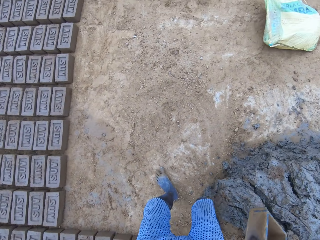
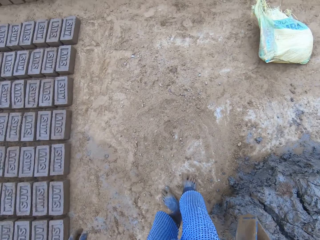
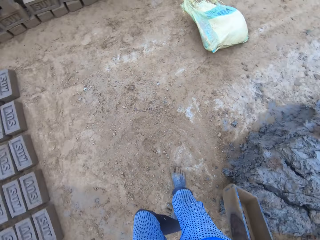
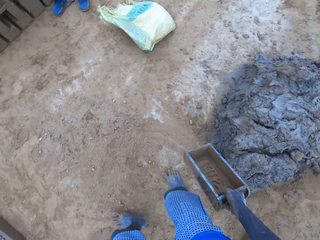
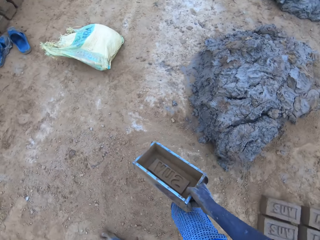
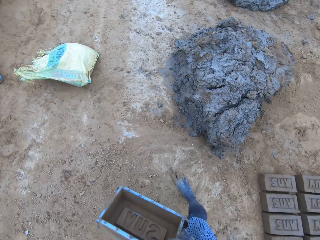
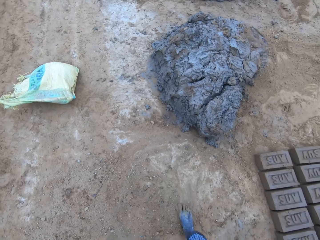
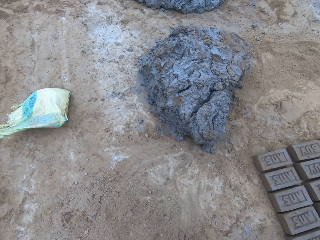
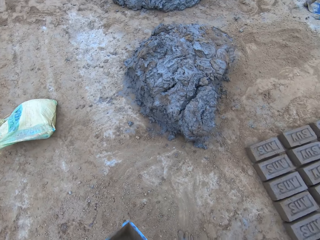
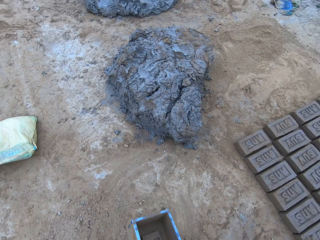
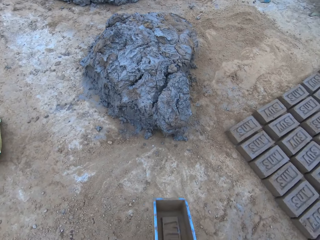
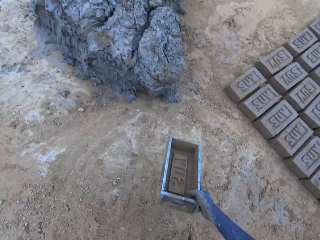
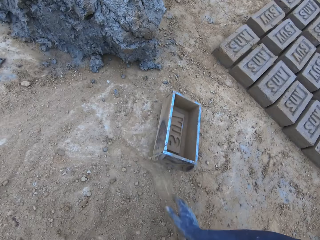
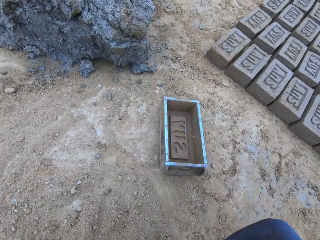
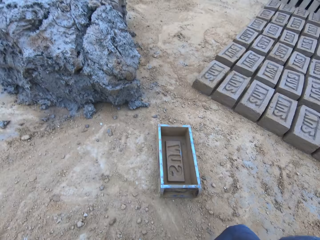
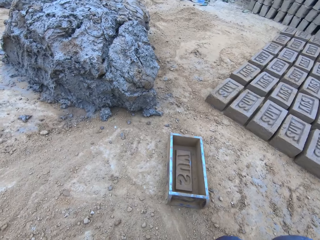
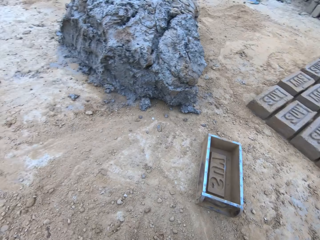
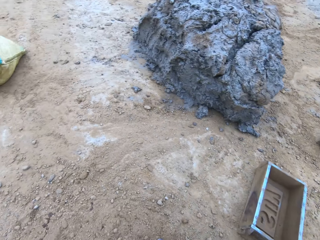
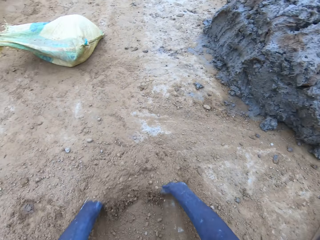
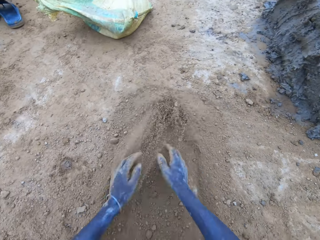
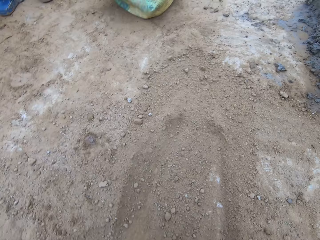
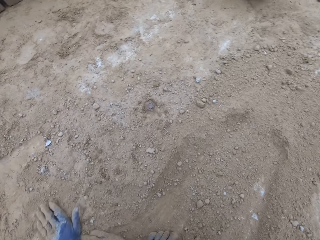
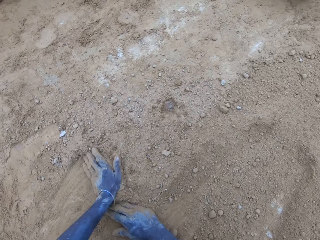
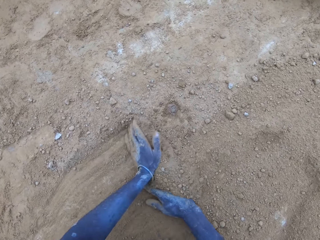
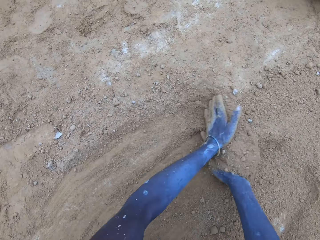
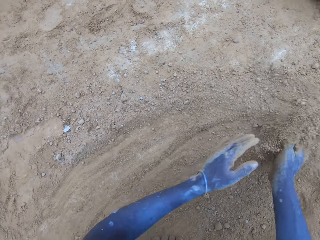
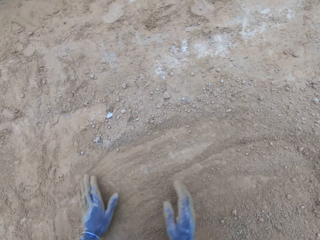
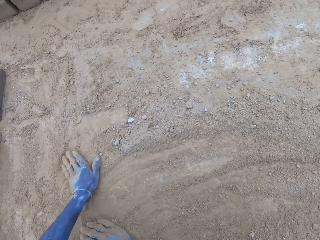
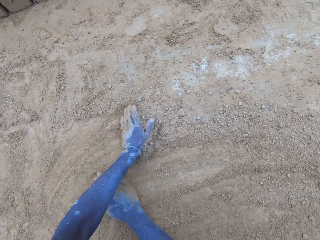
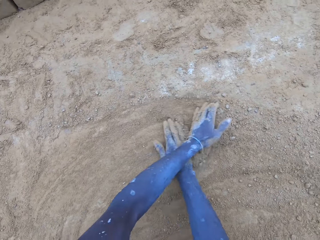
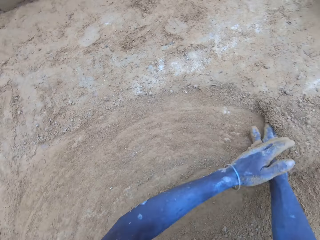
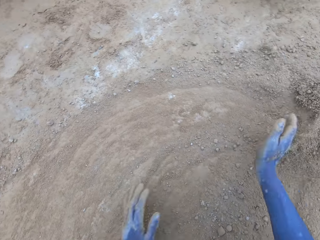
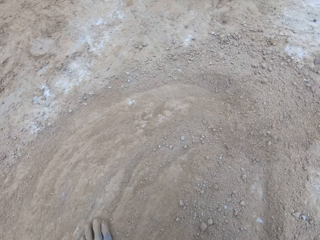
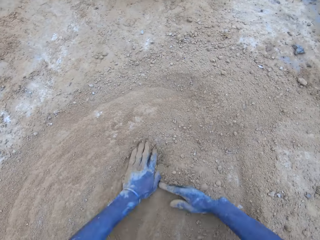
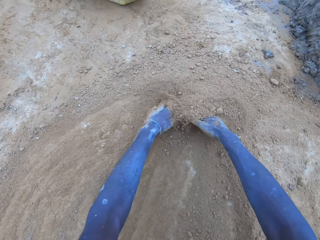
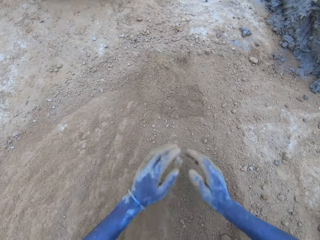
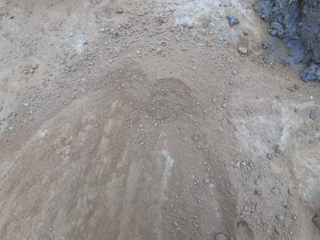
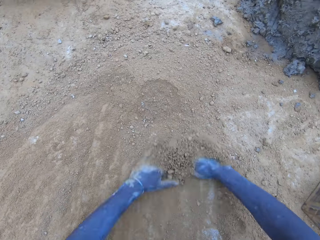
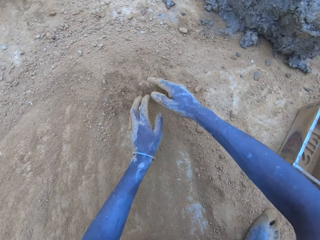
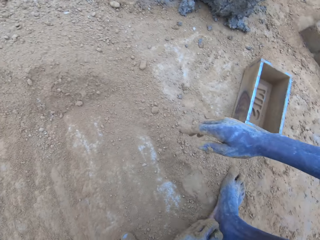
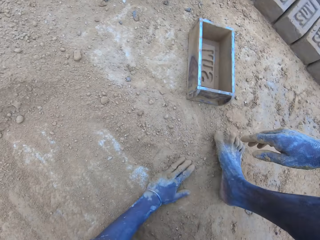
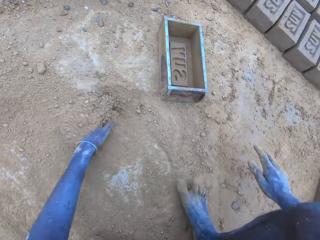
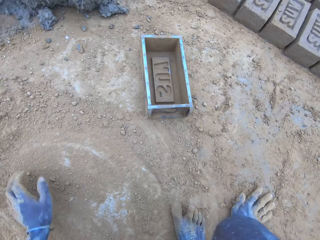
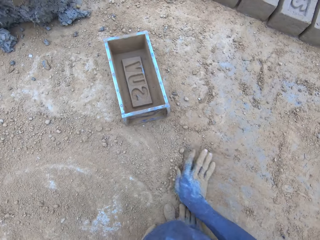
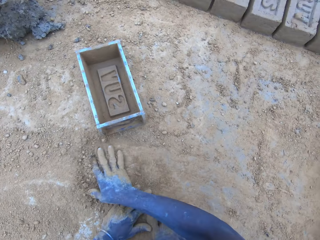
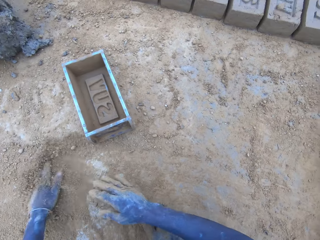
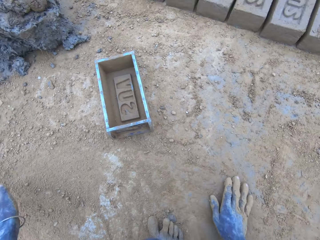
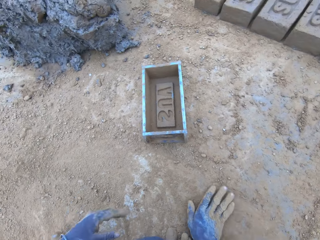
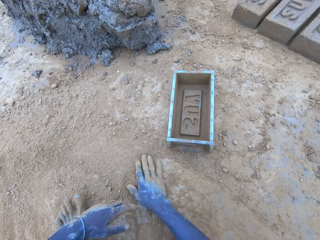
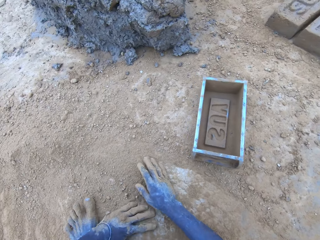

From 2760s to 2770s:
The camera wearer walks around. They put the brick mould on the ground. They push the soil on the ground with hands.

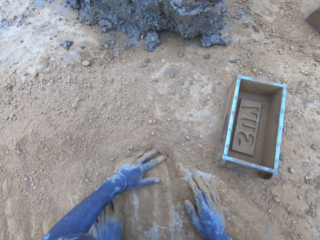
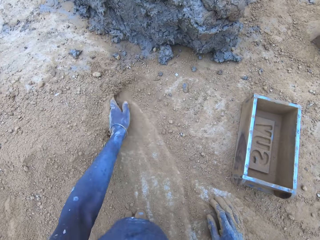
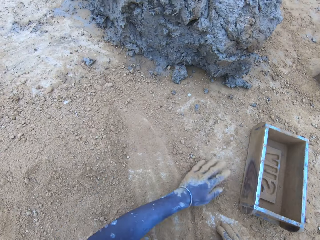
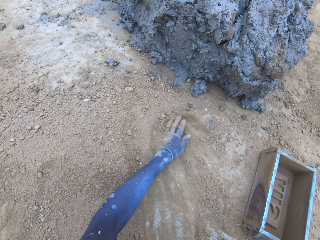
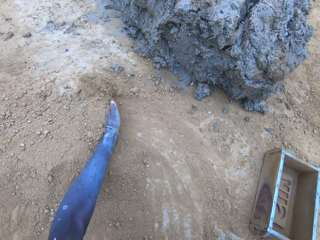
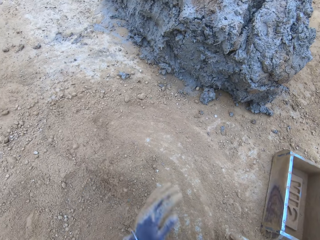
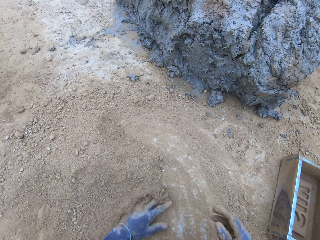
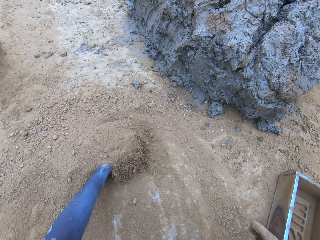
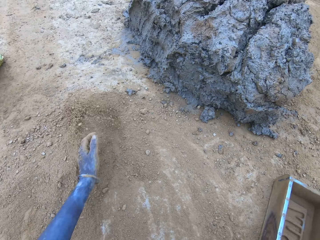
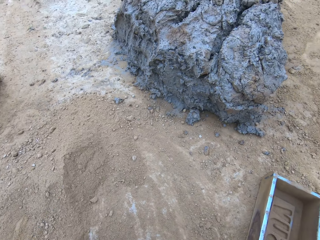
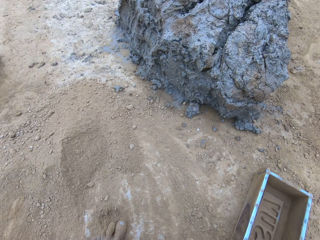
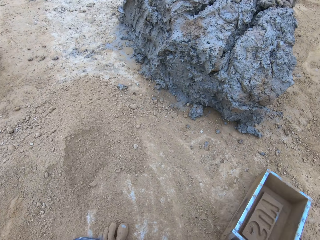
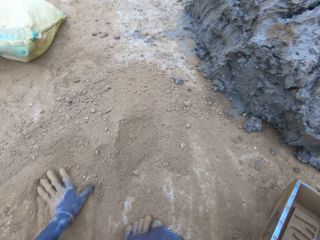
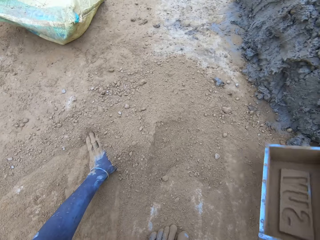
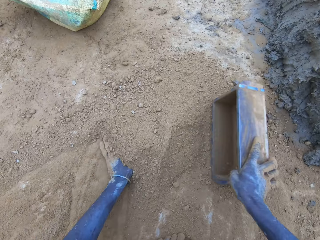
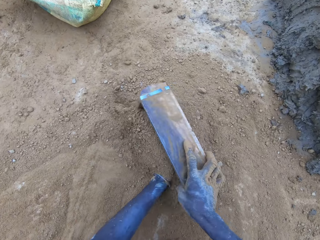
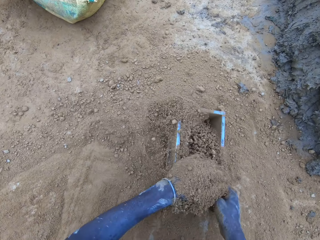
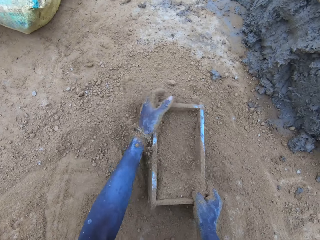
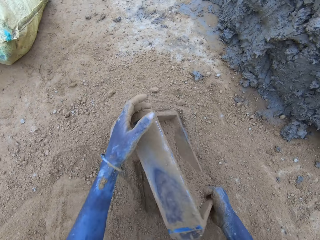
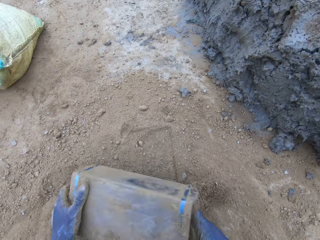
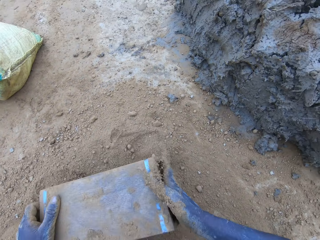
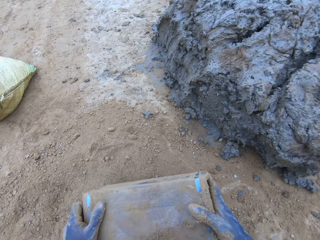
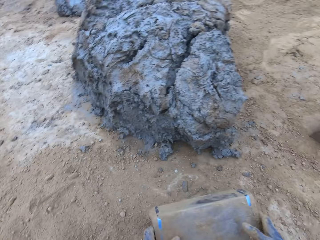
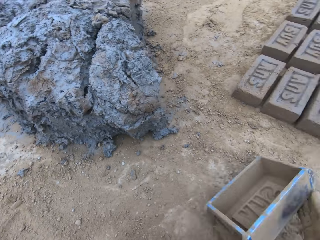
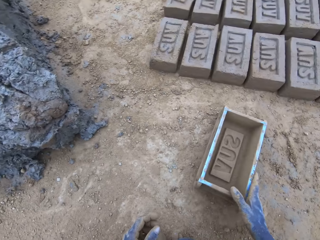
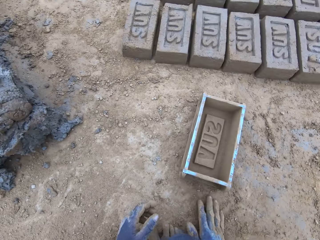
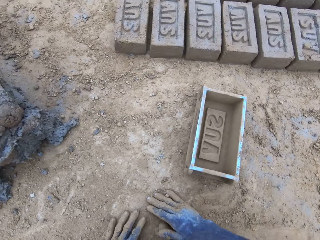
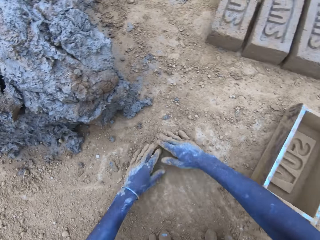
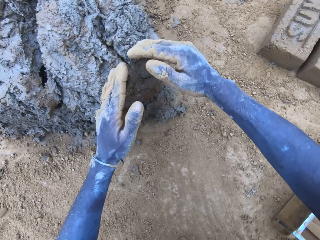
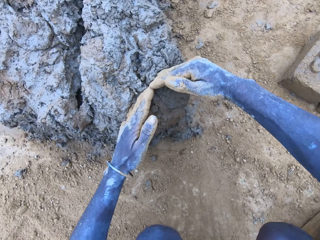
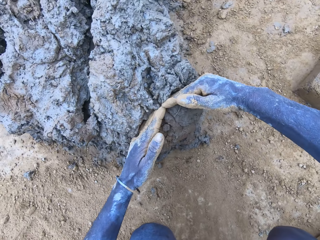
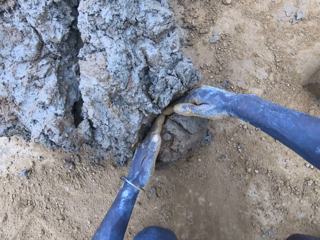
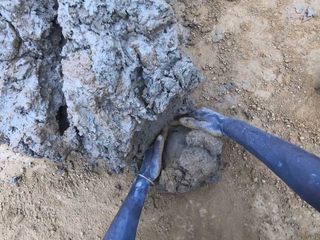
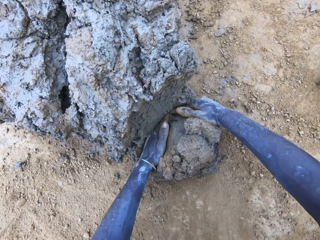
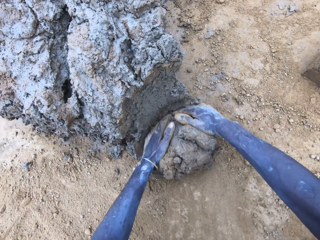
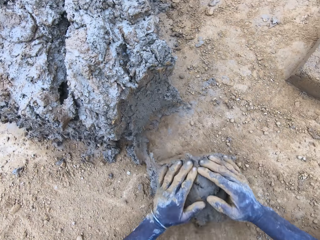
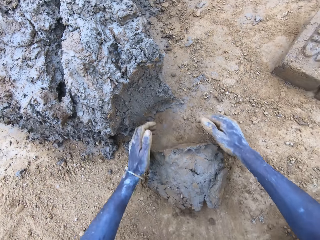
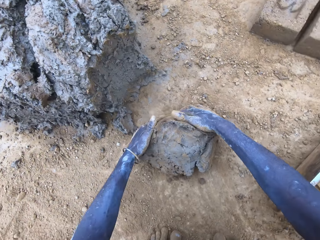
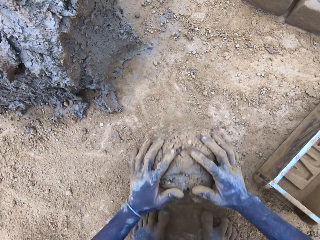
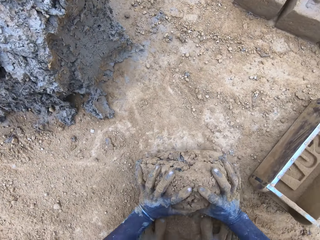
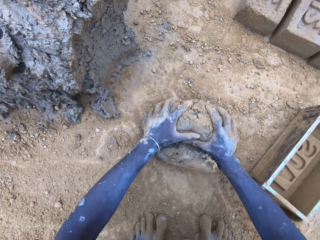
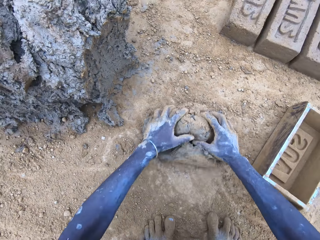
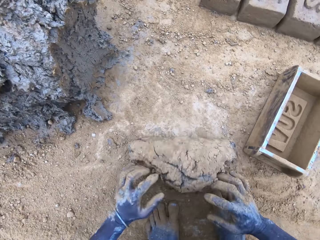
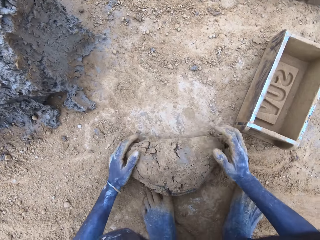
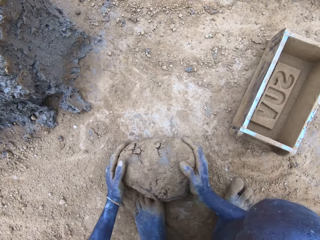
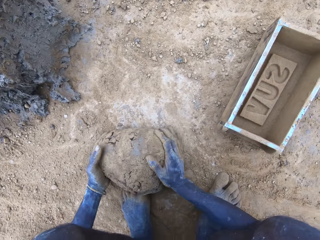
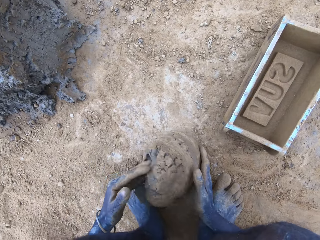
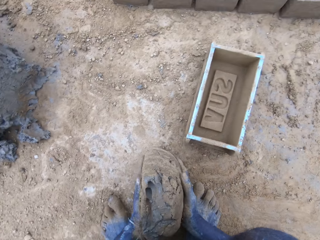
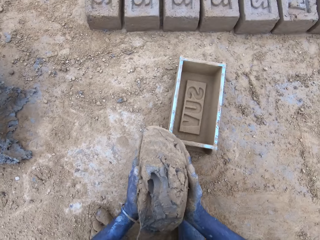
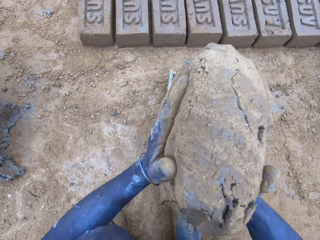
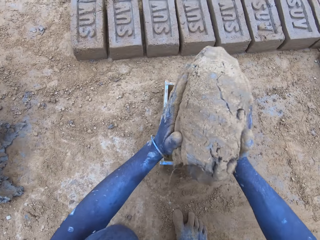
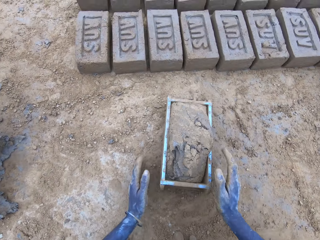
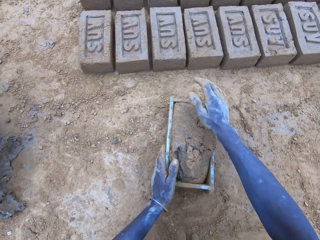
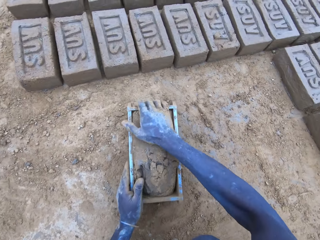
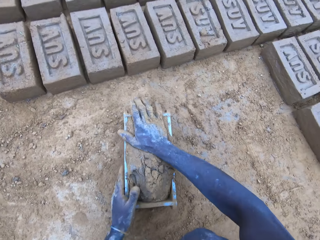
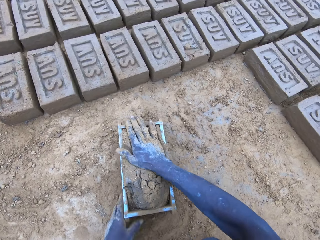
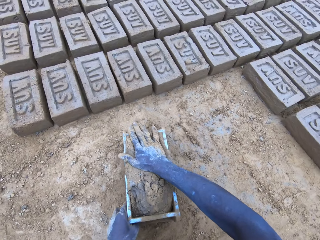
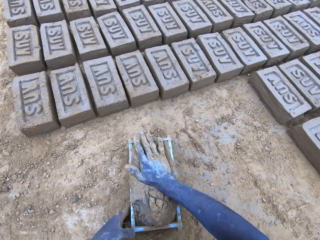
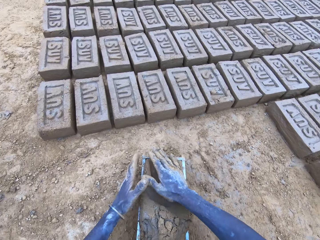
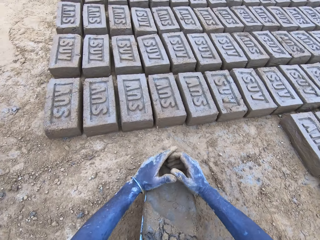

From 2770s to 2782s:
The camera wearer puts soil in the brick mould. They pour the soil from the brick mould on the ground. They scoop mud or soil with hands. They roll the soil on the ground. They put the mud in the brick mould.
